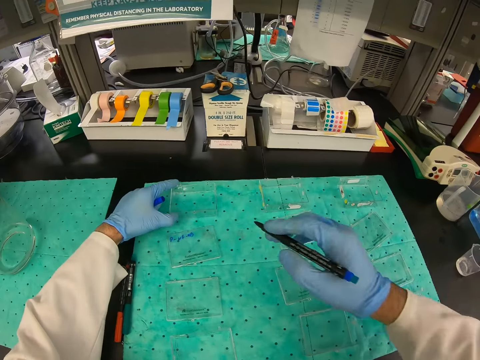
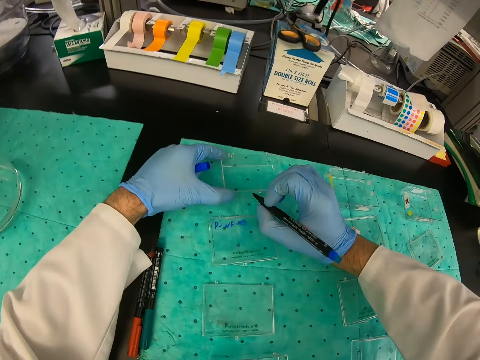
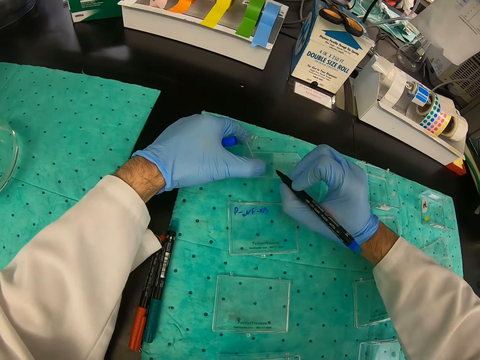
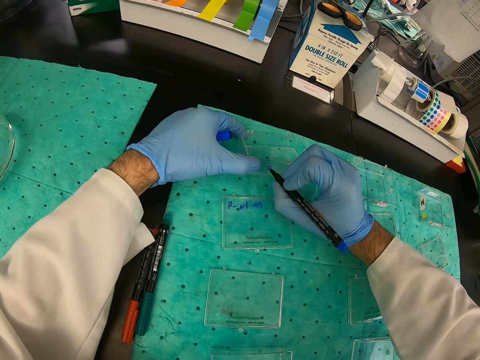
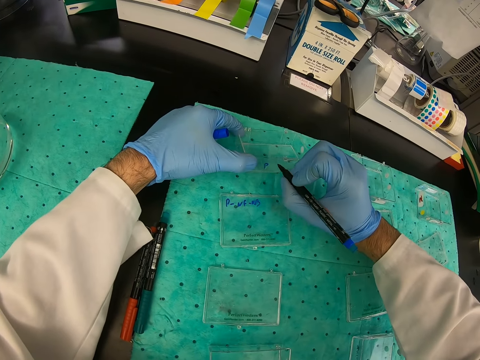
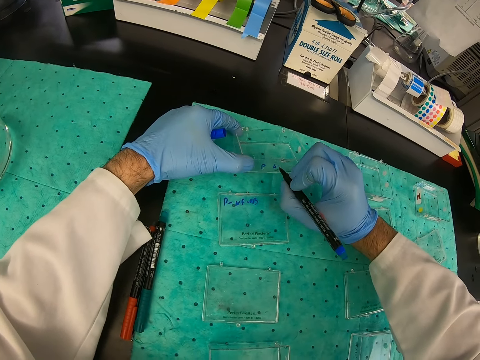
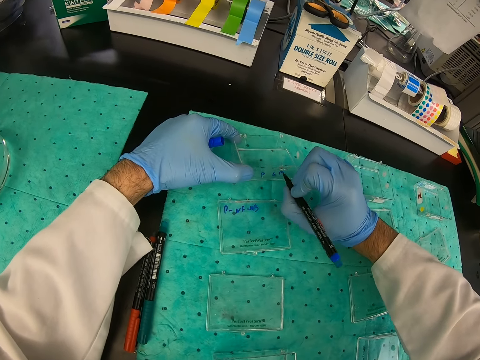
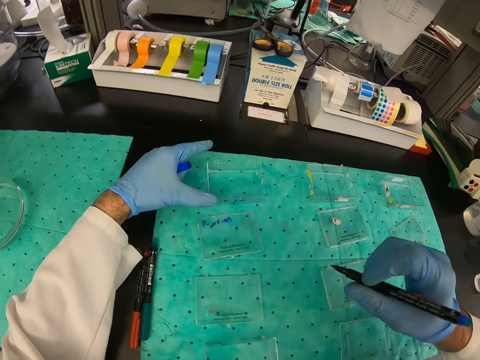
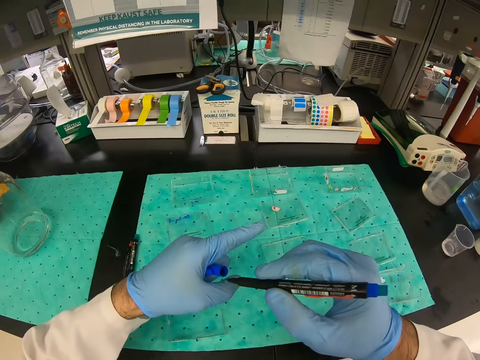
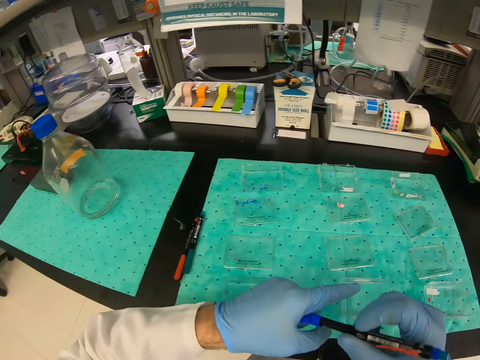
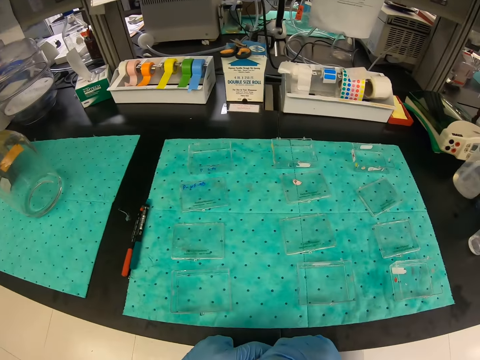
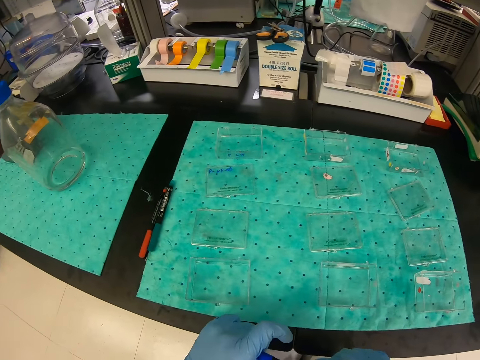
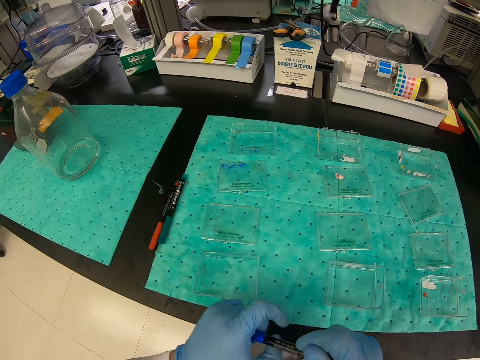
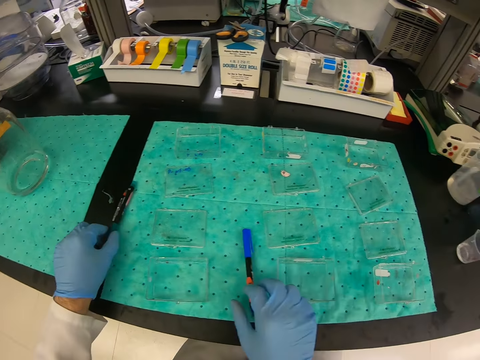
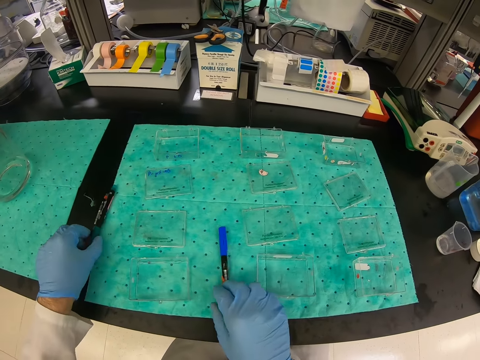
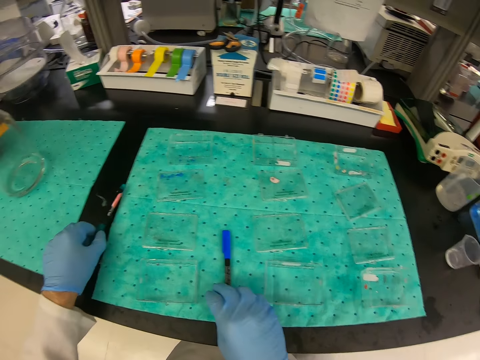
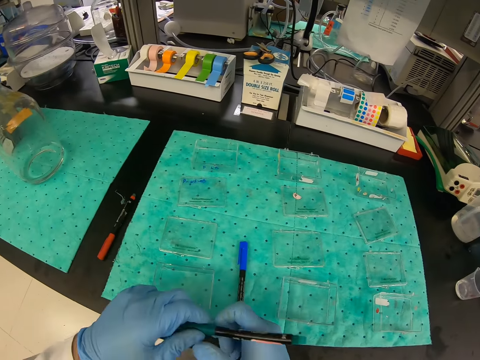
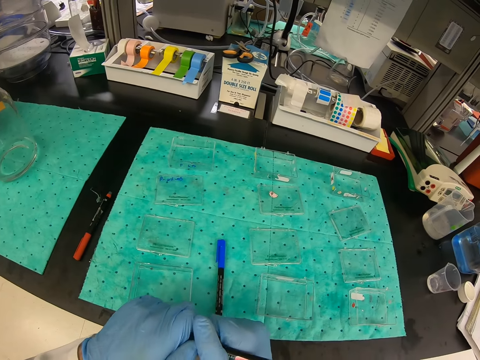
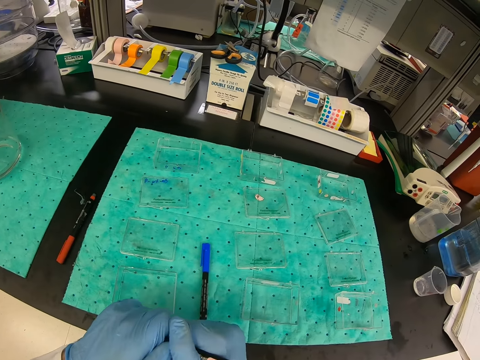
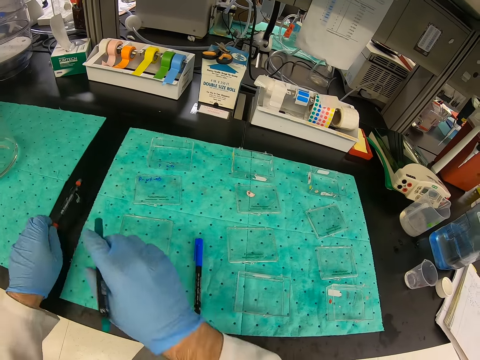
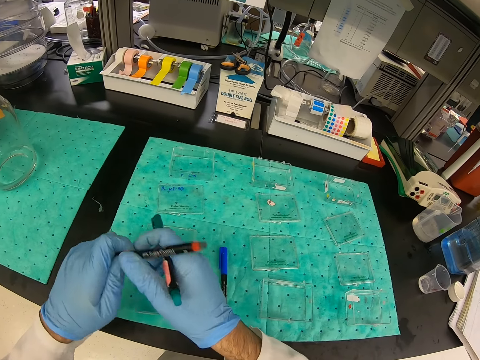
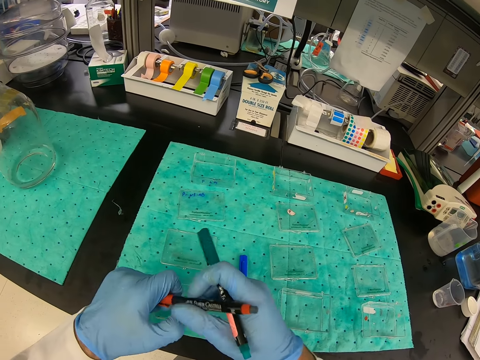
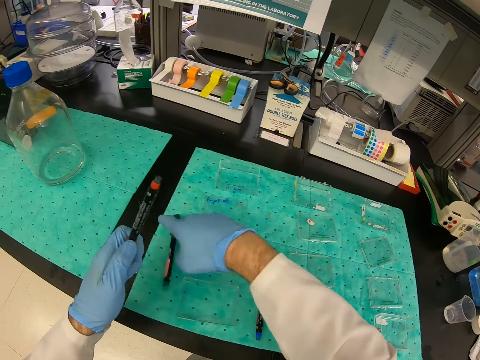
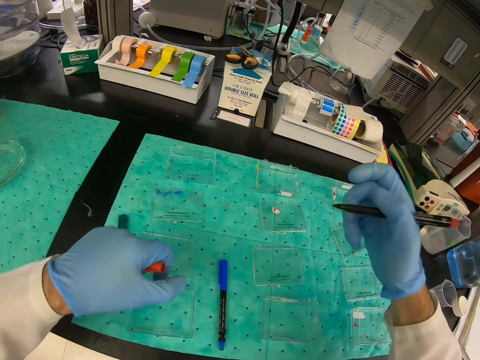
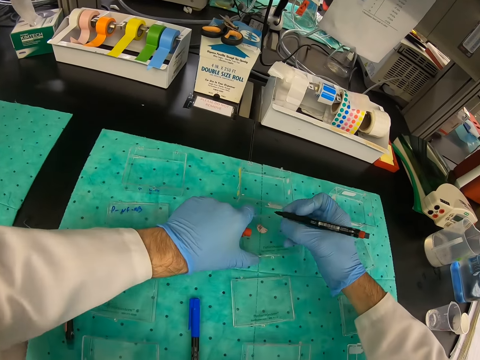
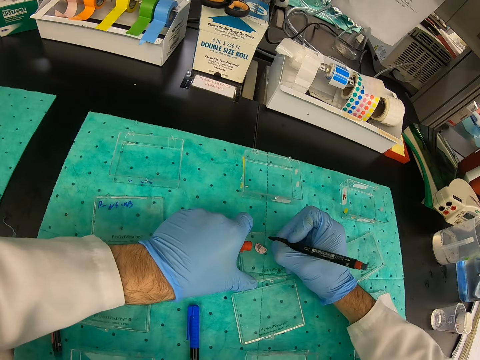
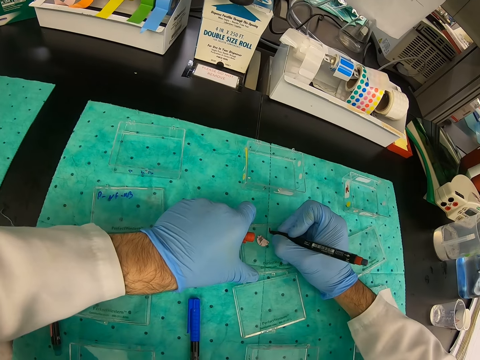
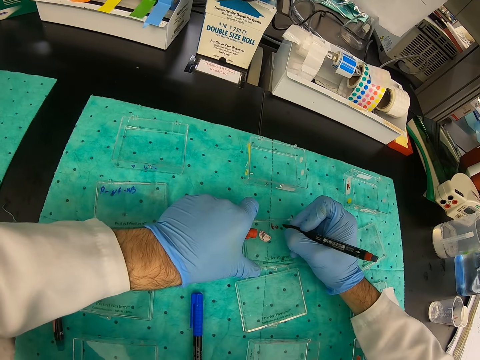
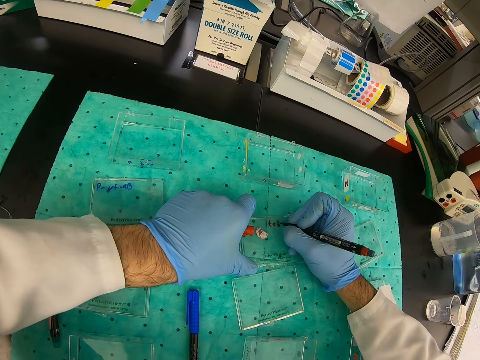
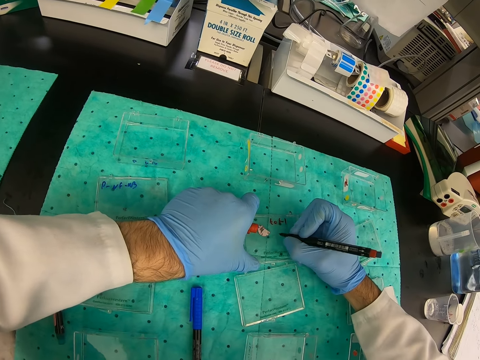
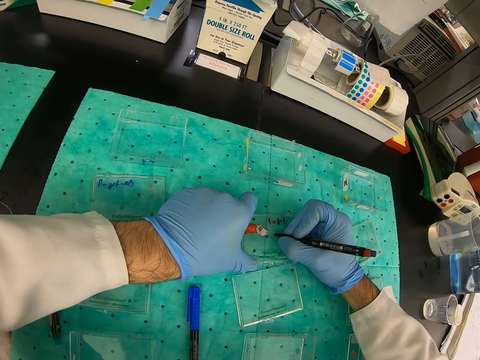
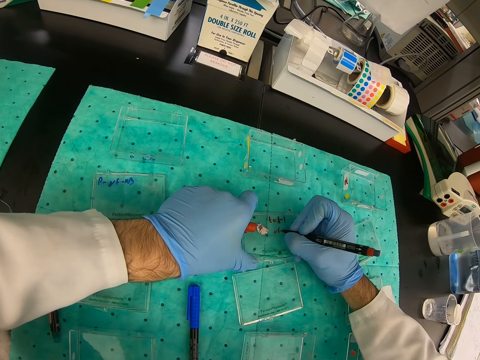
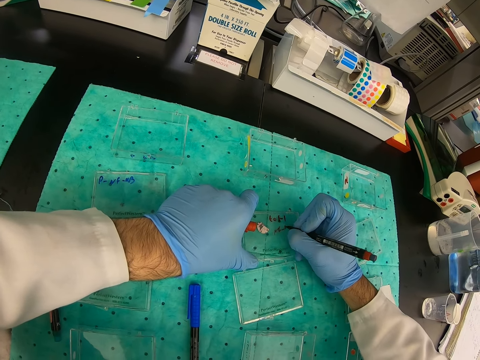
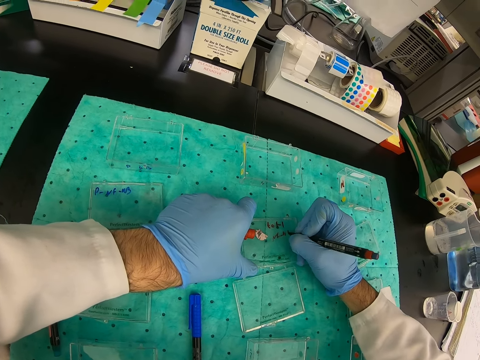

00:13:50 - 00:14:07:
The camera wearer covers the marker pen with a lid. He puts the marker pen on the counter. He picks up another pen. He holds the felt pen on his hands. He puts down the felt pen on his right hand. He writes on the container with the felt pen.

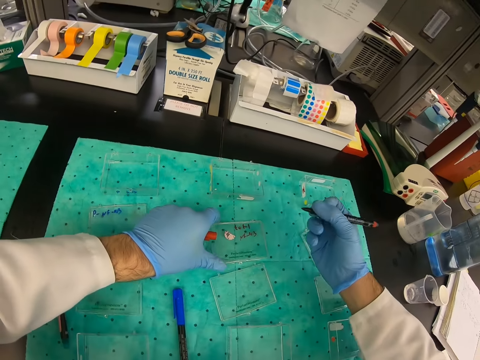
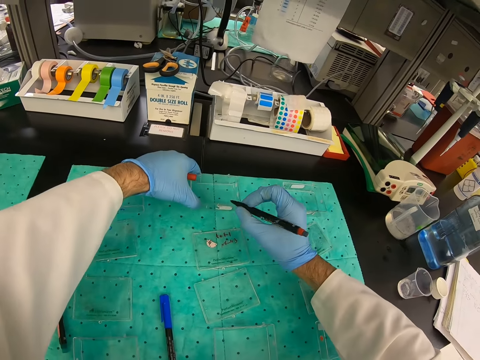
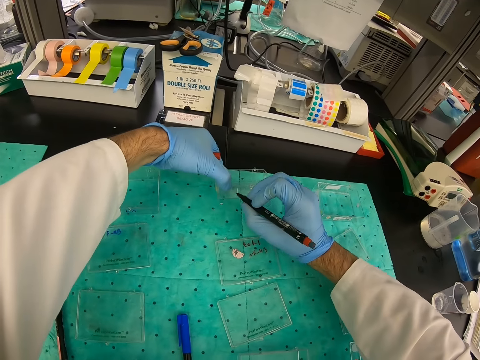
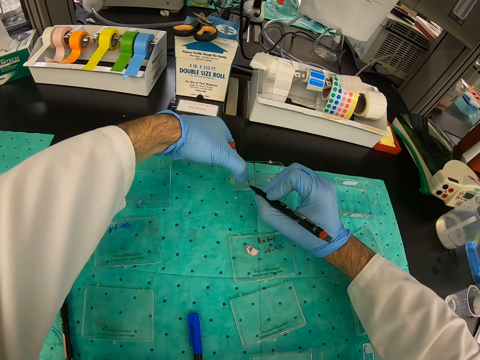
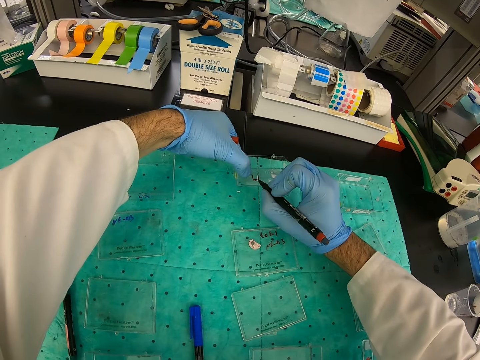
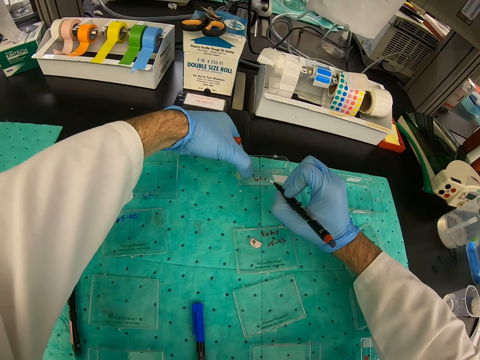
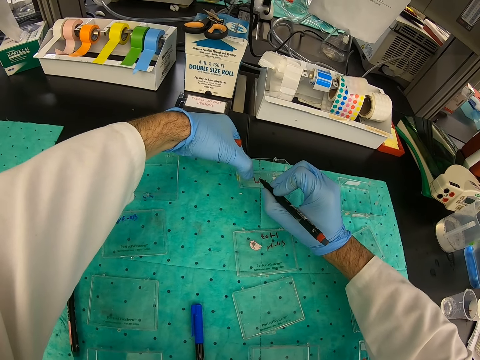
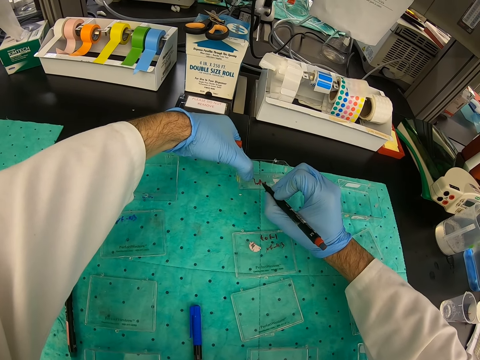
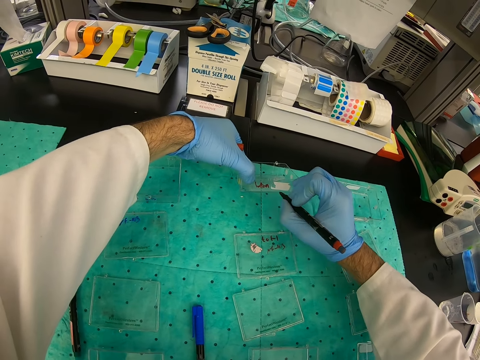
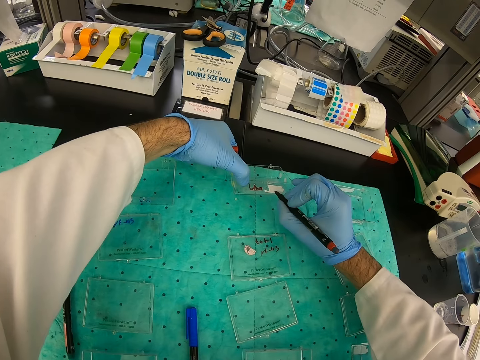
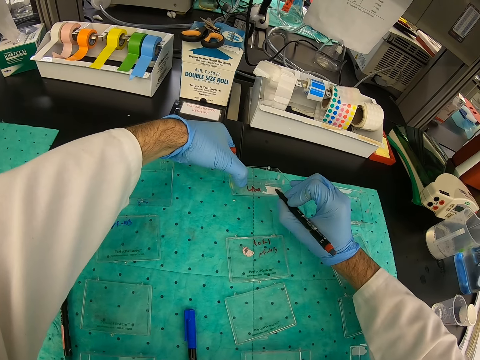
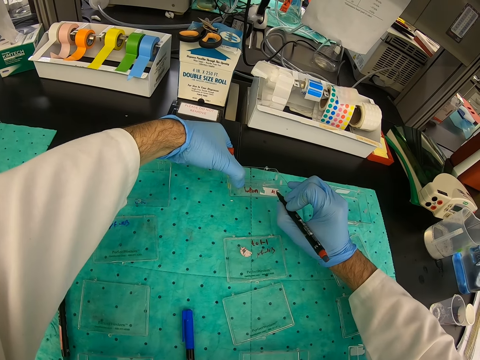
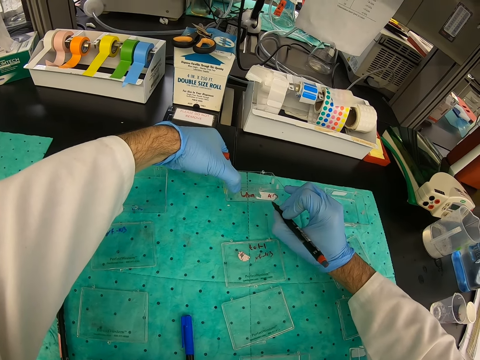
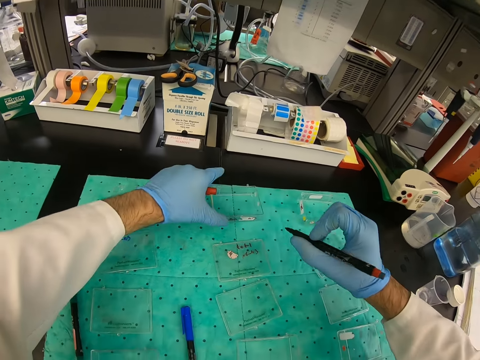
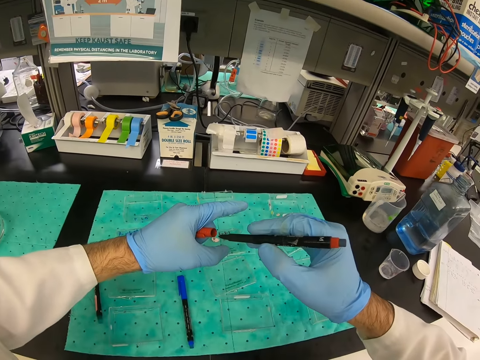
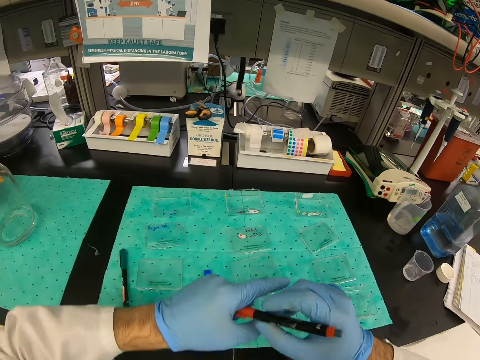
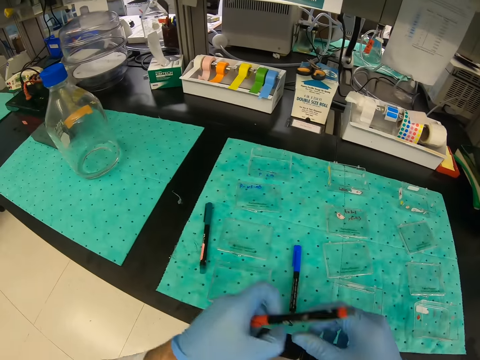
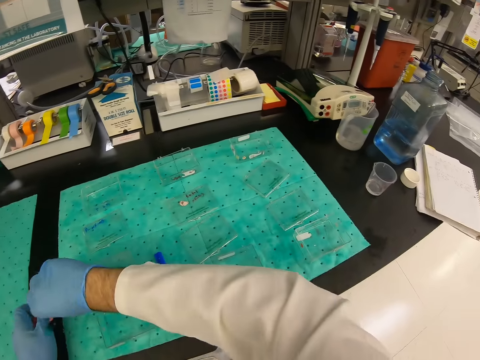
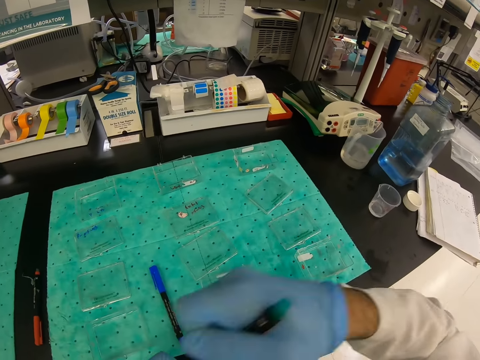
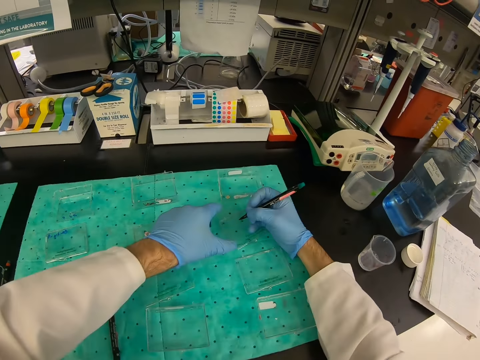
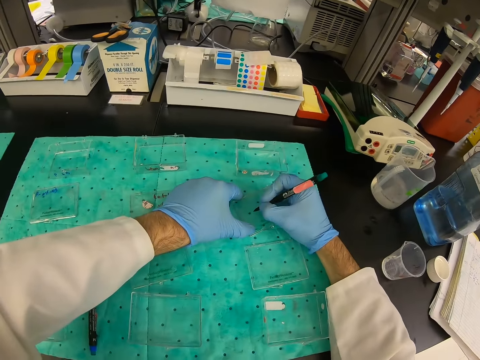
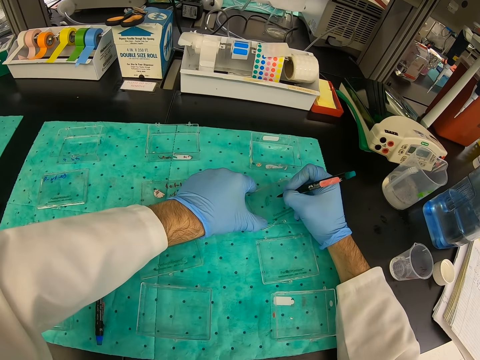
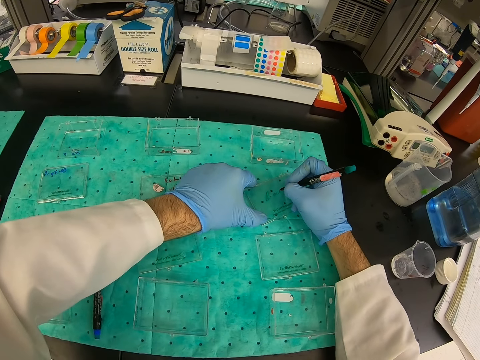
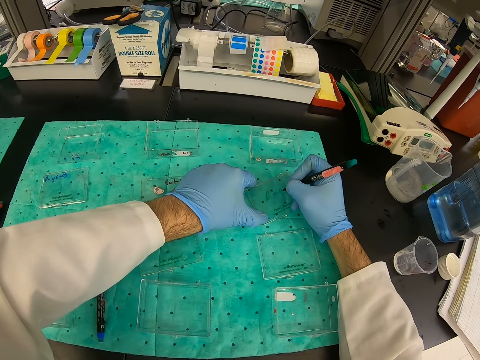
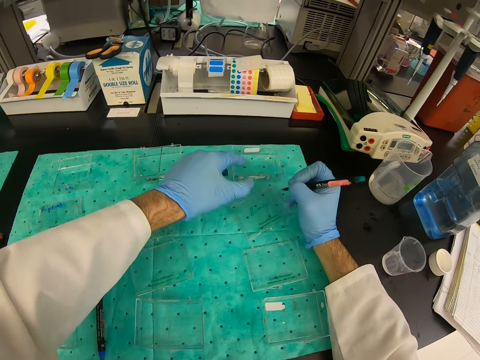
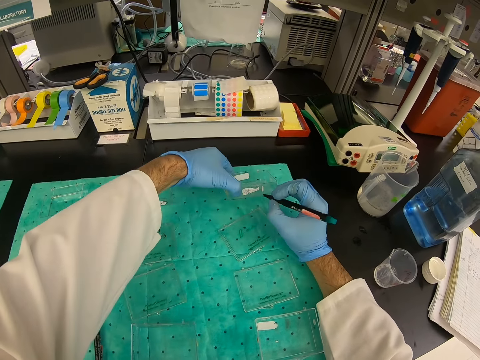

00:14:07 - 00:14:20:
The camera wearer closes the felt pen with its lid. They pick up another pen. They write on the container with the felt pen.
